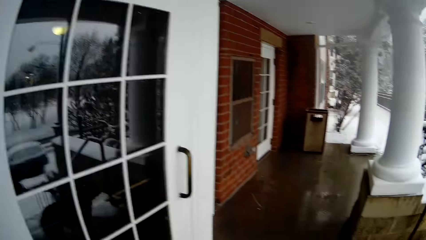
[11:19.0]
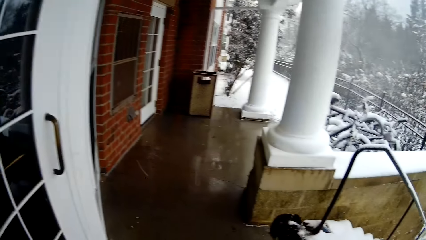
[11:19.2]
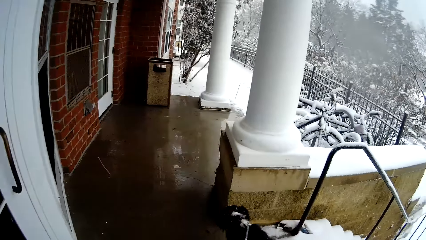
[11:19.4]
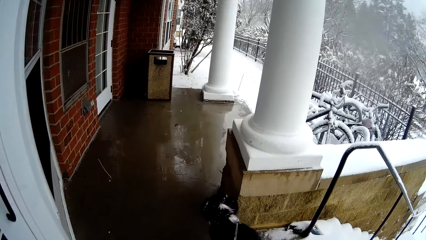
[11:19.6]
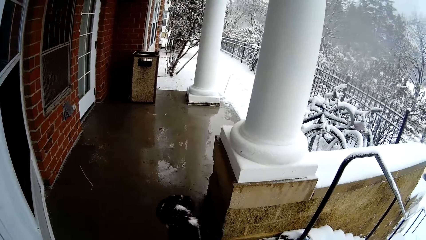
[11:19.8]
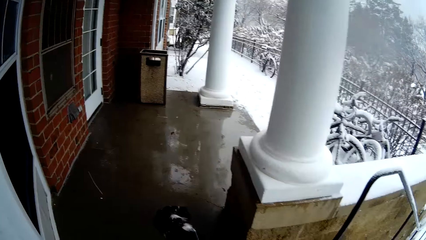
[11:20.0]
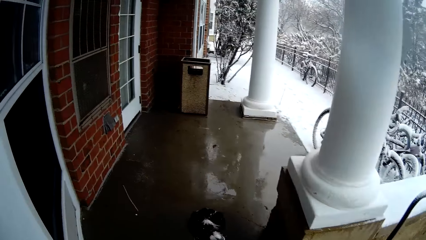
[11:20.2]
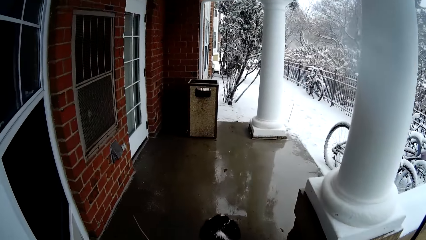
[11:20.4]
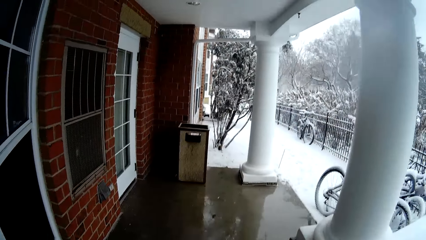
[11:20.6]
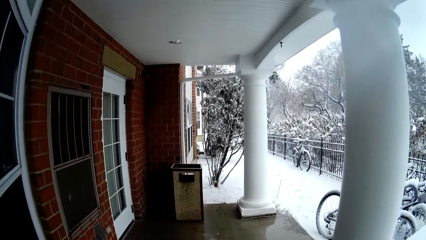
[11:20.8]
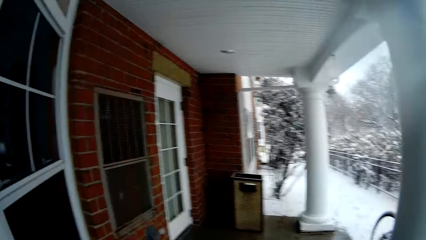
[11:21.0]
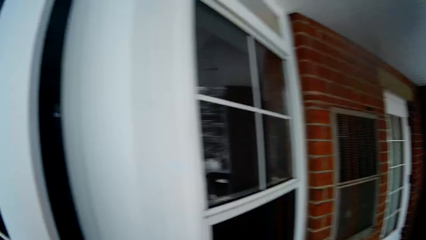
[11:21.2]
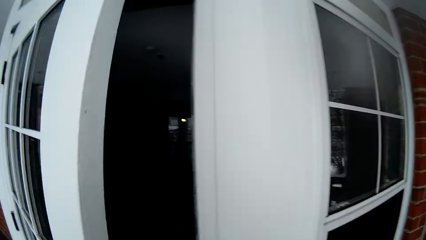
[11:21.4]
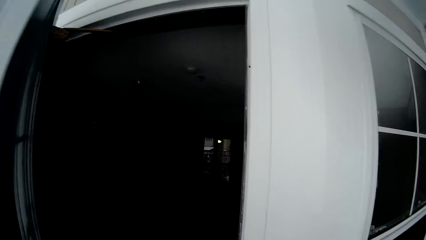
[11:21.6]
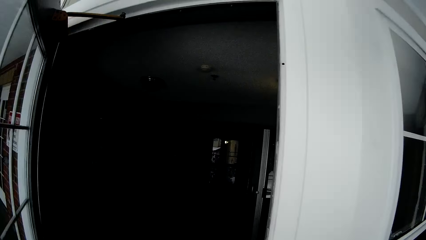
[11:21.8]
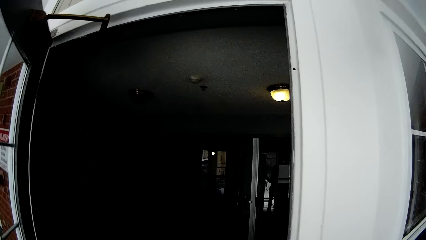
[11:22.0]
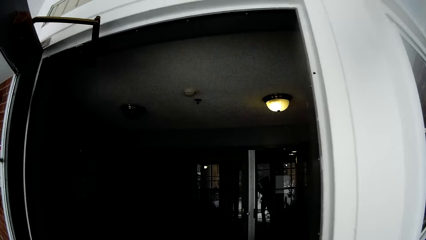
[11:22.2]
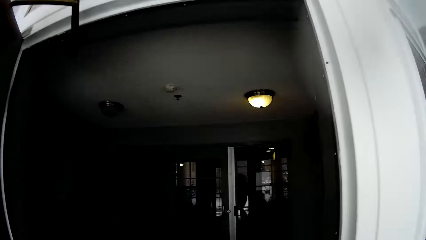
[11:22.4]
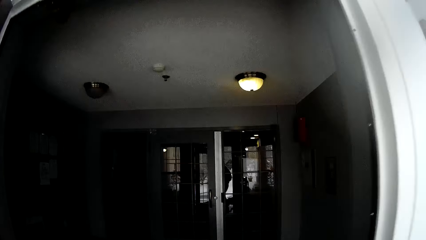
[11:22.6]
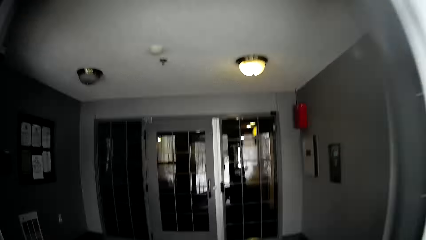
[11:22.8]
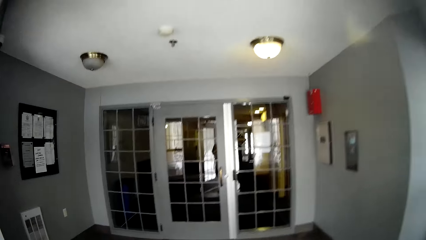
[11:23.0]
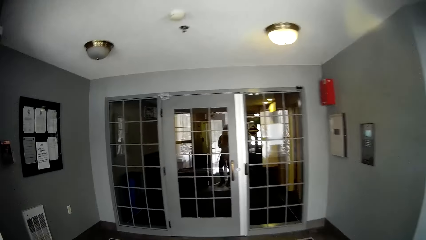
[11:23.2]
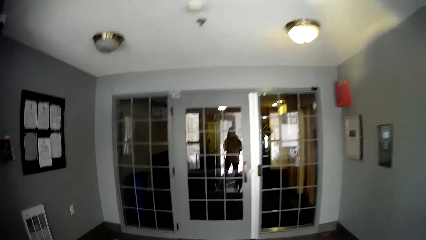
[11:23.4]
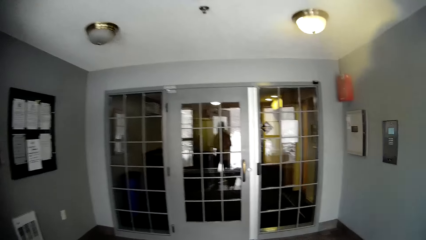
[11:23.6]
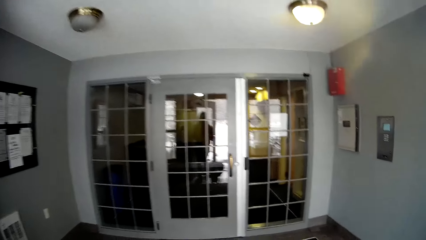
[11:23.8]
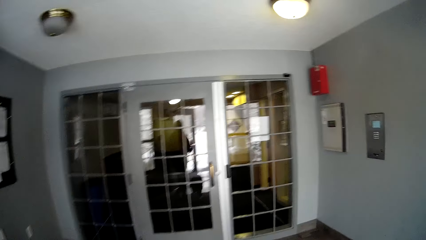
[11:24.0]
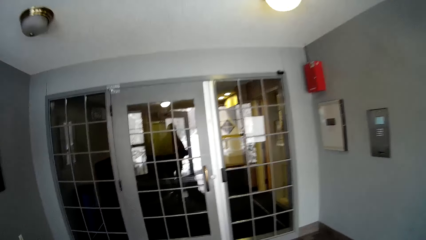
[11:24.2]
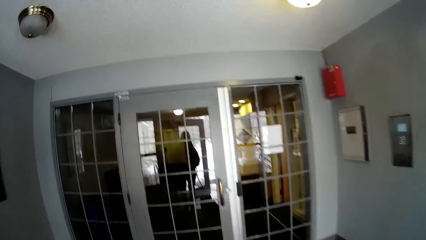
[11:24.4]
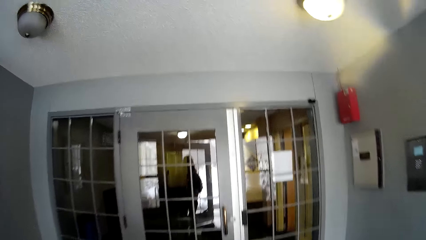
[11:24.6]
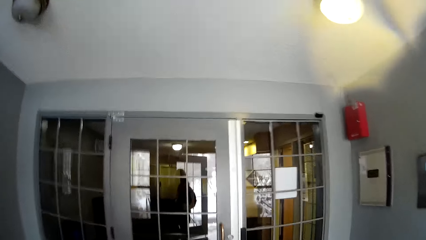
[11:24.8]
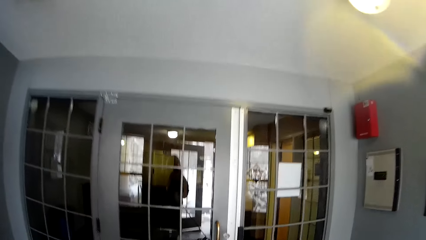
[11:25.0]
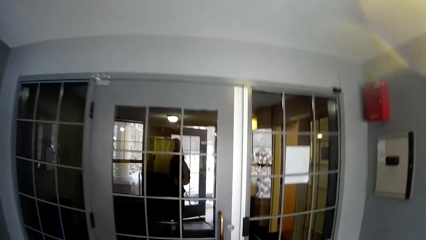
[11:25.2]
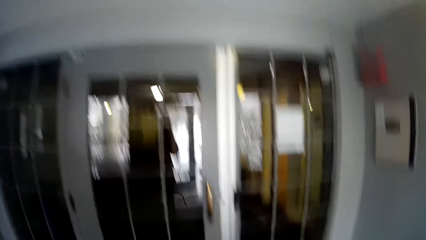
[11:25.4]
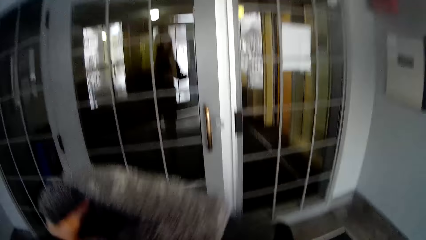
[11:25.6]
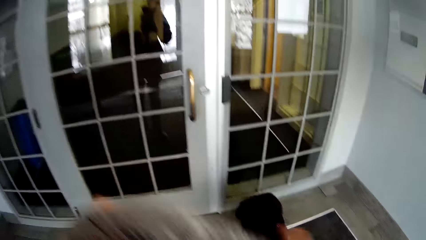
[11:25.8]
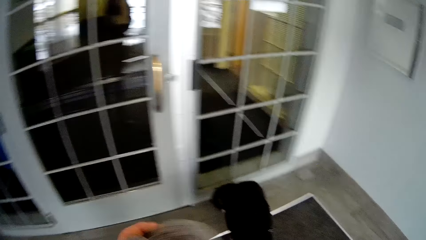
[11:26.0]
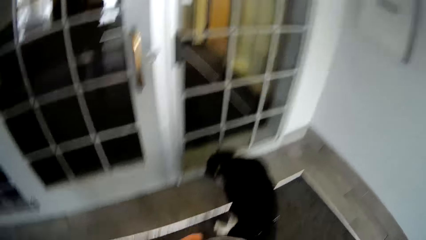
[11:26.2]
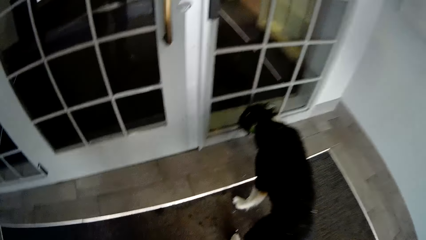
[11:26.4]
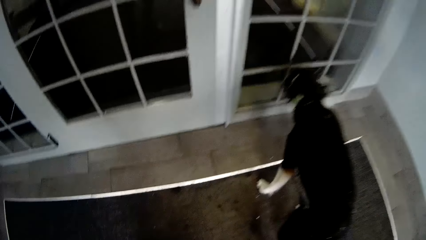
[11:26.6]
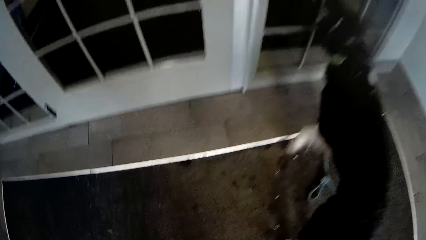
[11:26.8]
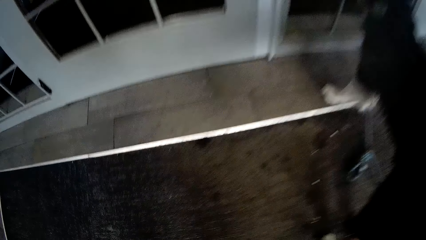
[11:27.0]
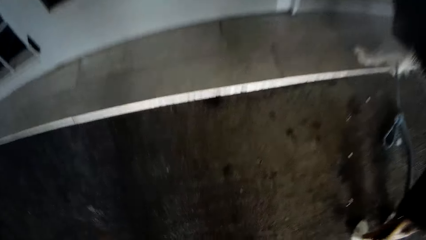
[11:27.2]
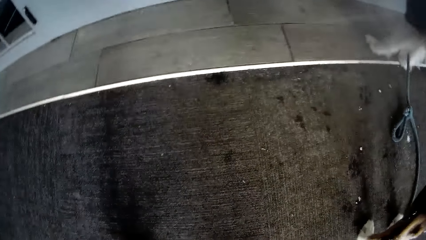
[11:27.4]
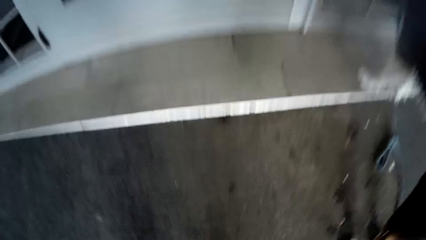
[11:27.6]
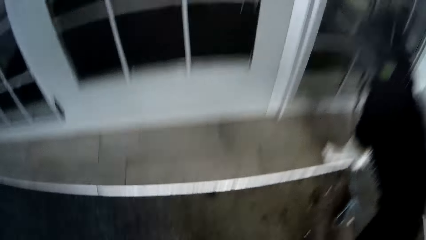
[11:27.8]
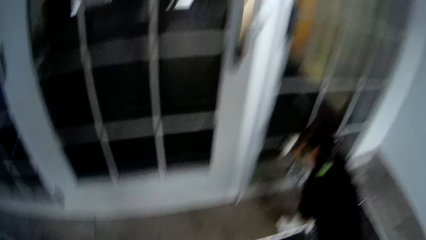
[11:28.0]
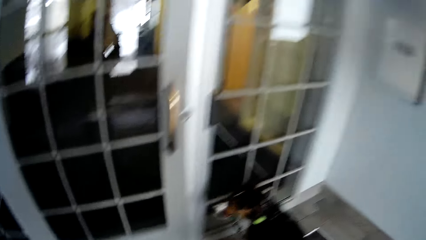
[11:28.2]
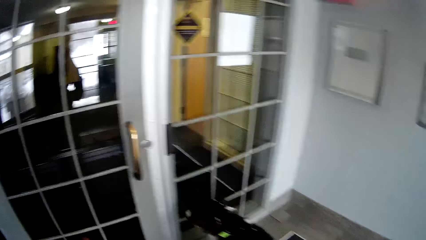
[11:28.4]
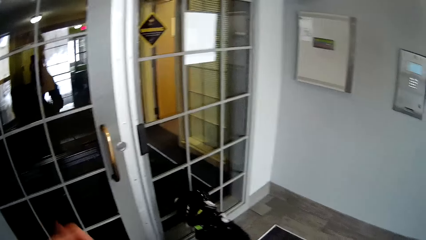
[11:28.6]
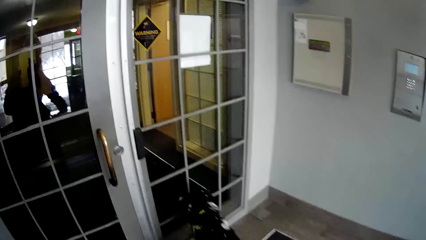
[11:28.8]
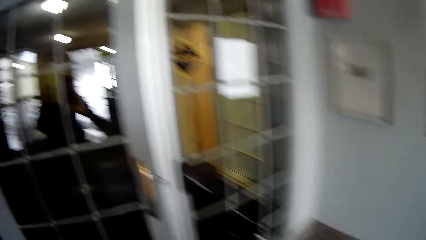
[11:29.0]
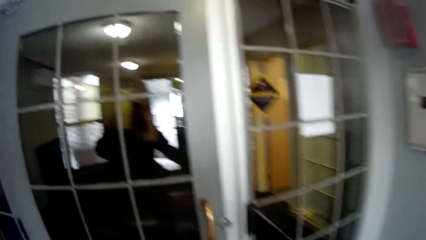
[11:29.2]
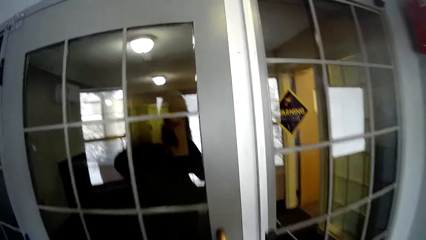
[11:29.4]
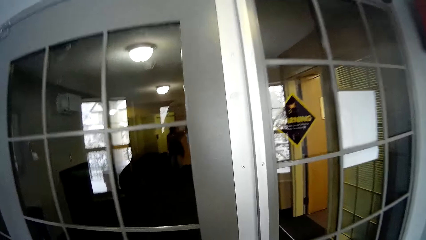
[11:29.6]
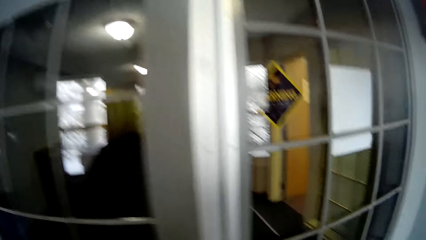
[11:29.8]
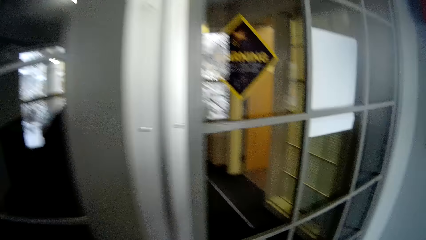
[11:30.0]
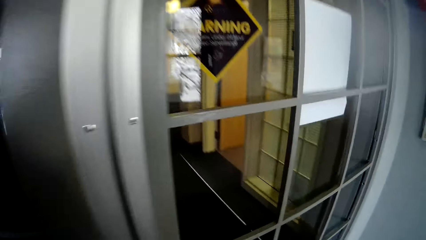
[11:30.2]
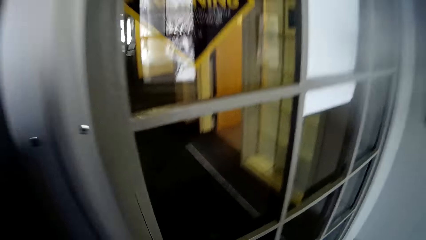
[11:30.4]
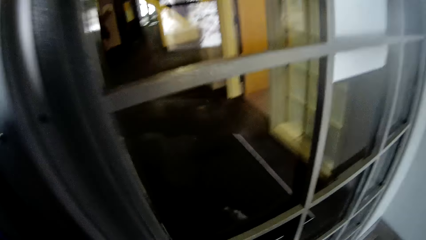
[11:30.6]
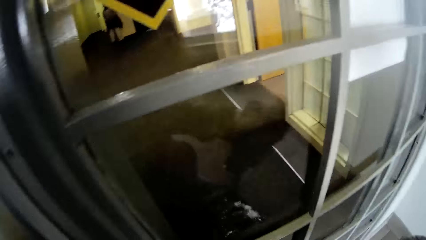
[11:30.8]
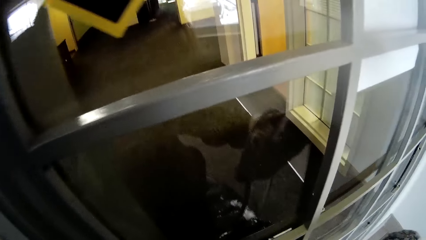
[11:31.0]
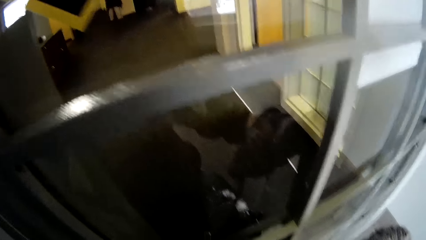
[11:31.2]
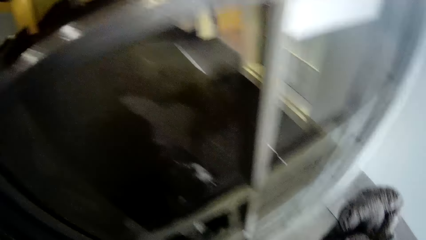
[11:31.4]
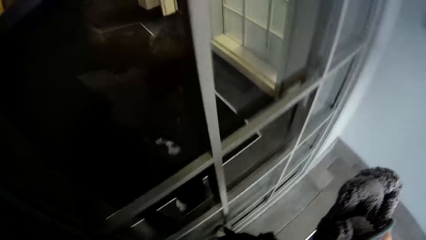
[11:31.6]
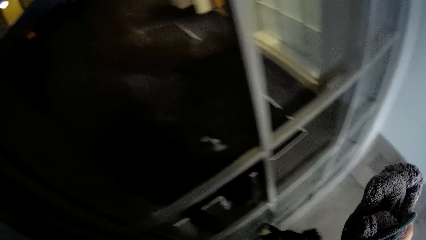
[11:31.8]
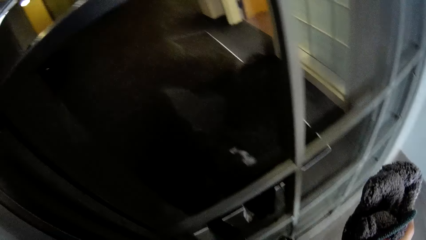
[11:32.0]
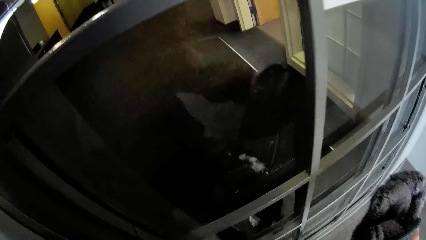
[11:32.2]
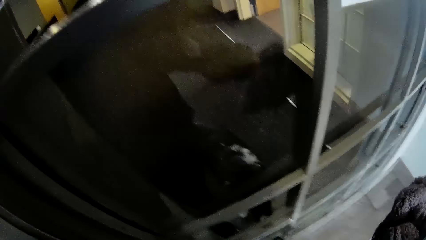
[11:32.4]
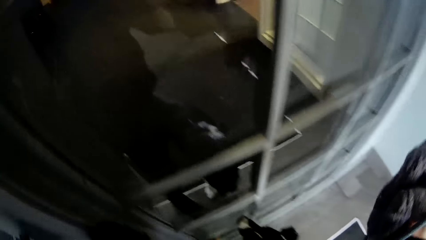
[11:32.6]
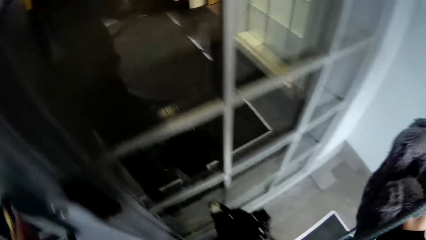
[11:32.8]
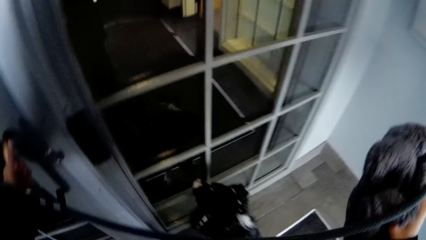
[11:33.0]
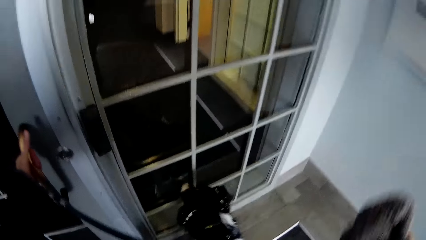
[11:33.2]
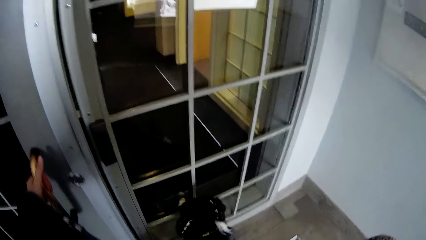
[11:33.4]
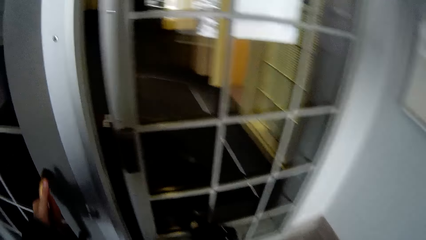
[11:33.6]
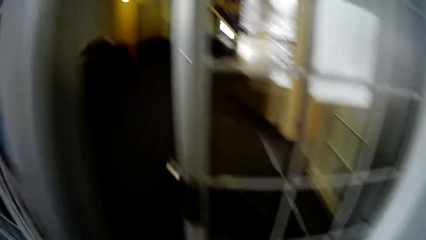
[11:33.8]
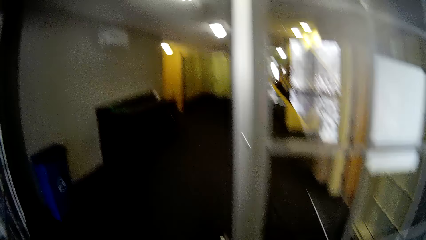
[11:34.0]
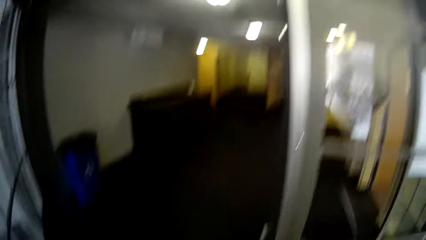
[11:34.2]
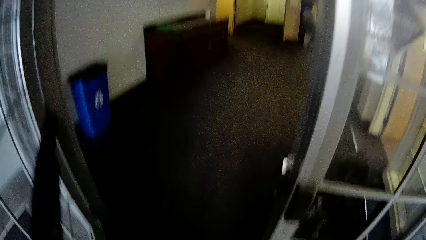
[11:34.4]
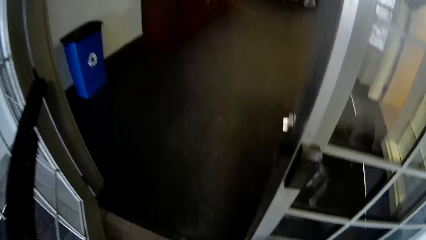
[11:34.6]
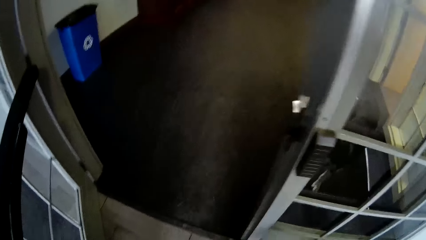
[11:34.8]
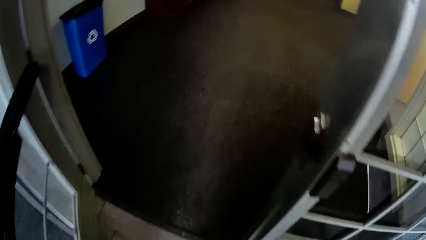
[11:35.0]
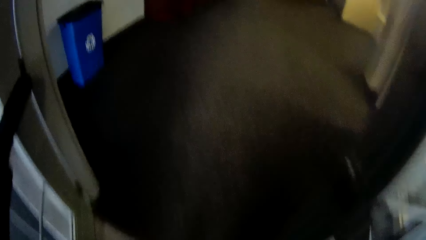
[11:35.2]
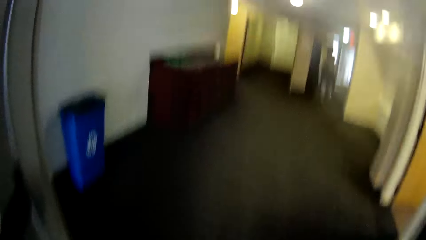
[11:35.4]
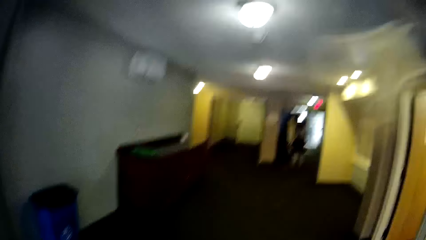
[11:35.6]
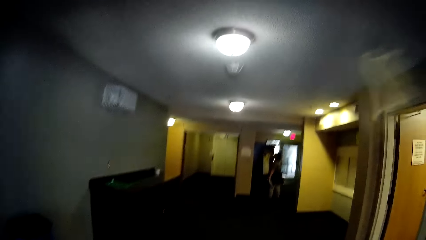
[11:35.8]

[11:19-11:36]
The camera wearer opens the door with her left hand. She enters the house. She holds a hand glove with her left hand. She holds the hand glove with both hands. She picks up something. She opens the door. She opens a door with her left hand.
